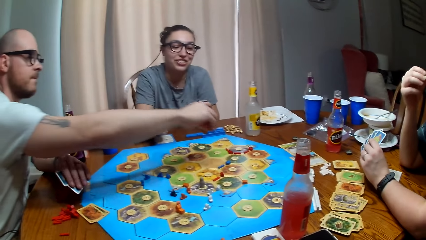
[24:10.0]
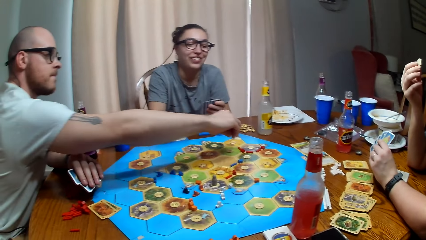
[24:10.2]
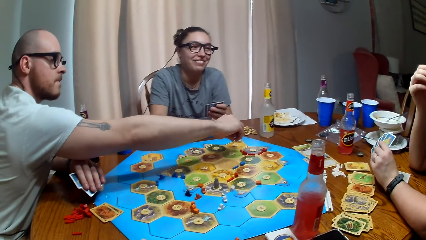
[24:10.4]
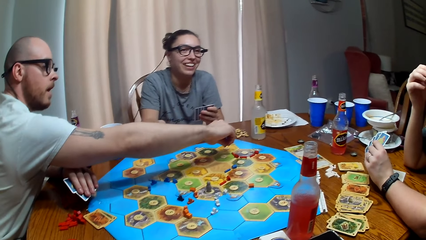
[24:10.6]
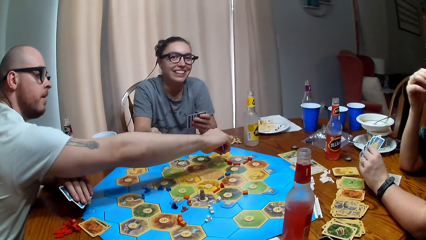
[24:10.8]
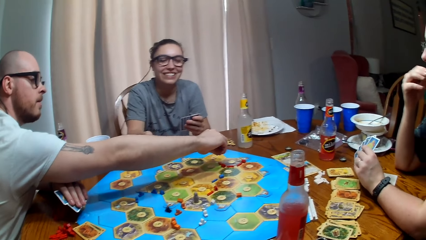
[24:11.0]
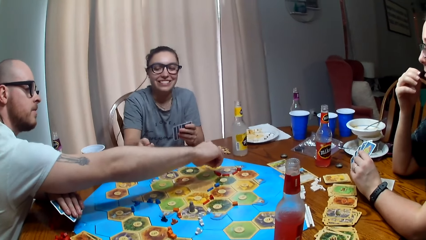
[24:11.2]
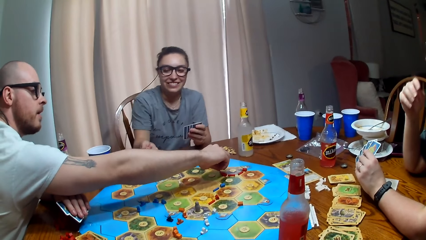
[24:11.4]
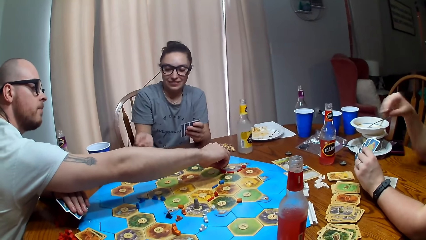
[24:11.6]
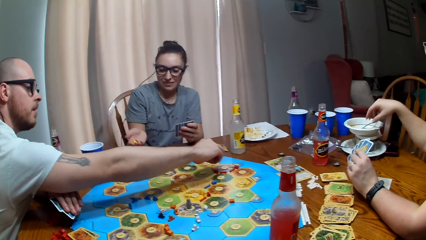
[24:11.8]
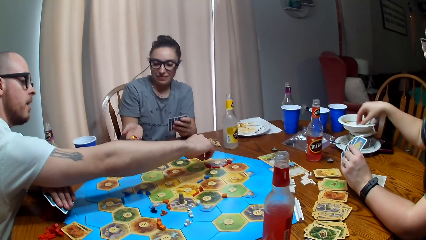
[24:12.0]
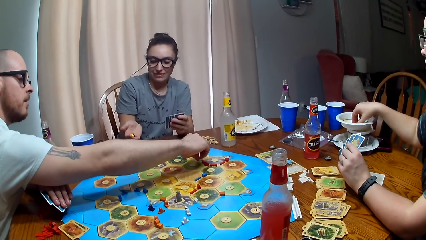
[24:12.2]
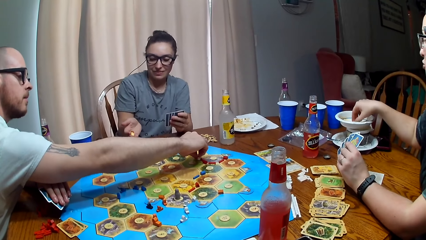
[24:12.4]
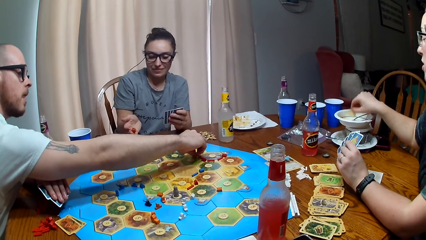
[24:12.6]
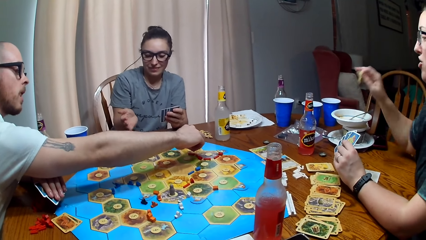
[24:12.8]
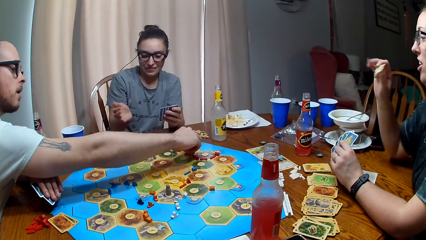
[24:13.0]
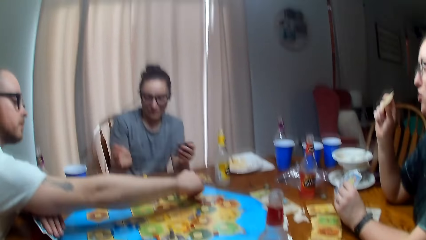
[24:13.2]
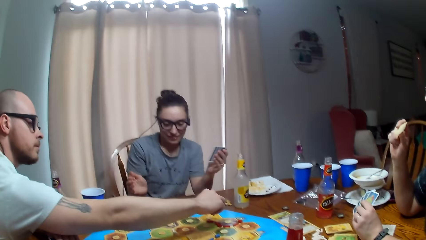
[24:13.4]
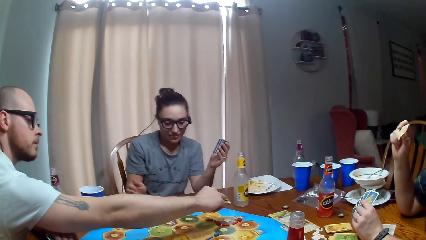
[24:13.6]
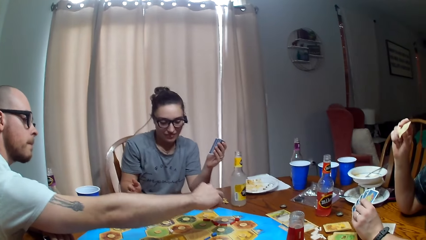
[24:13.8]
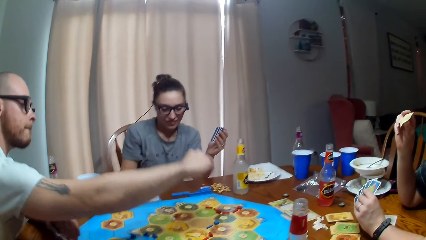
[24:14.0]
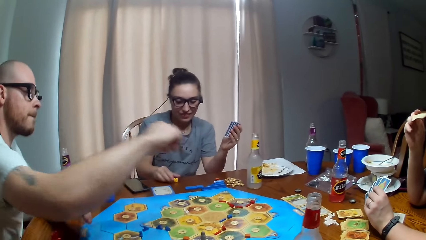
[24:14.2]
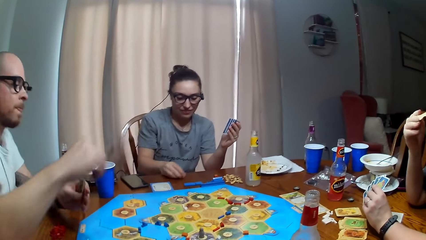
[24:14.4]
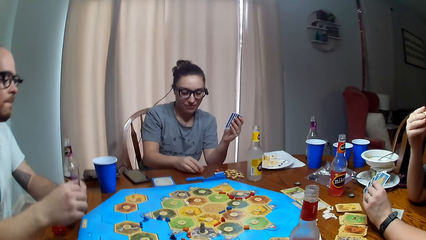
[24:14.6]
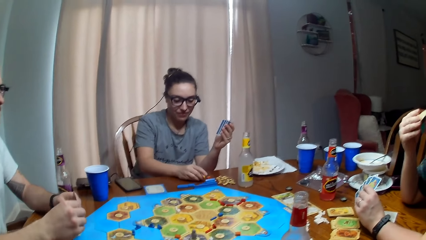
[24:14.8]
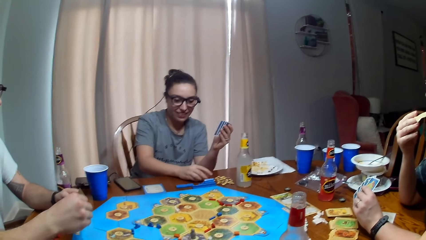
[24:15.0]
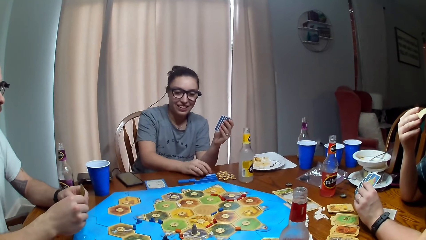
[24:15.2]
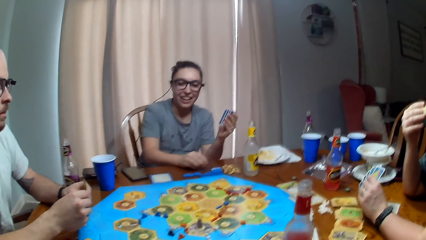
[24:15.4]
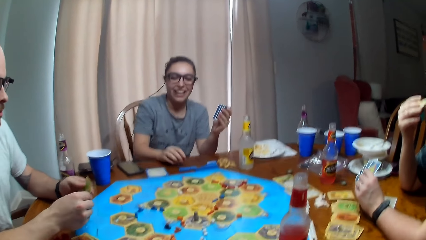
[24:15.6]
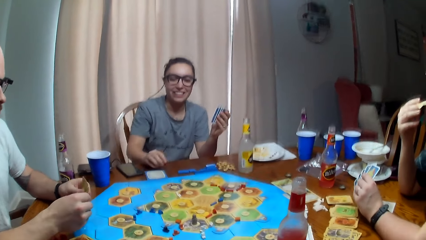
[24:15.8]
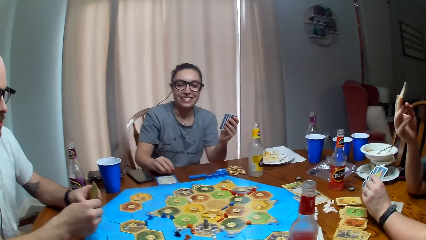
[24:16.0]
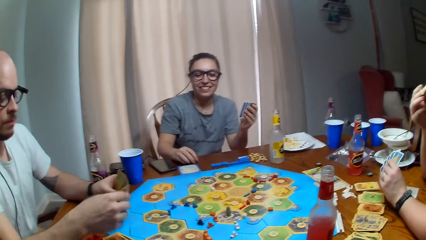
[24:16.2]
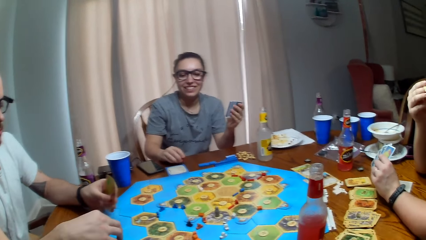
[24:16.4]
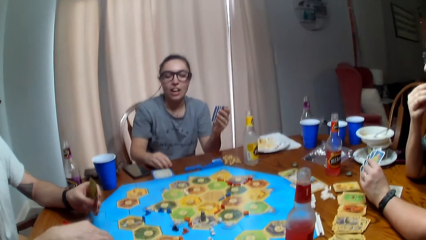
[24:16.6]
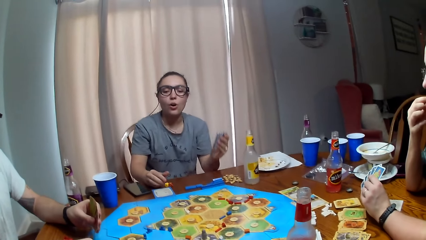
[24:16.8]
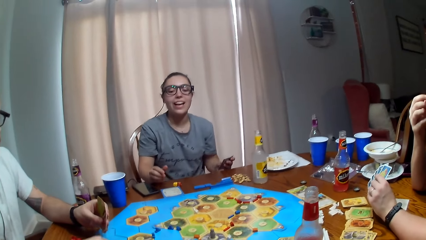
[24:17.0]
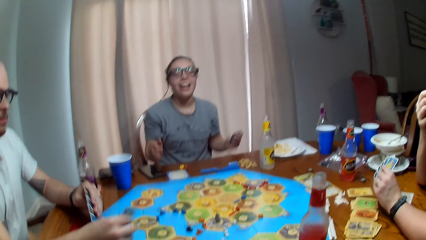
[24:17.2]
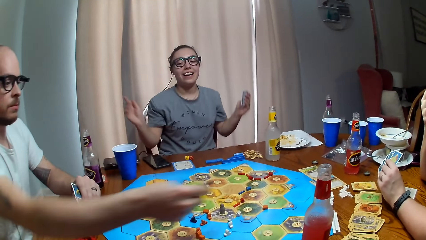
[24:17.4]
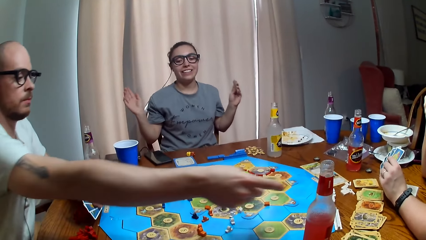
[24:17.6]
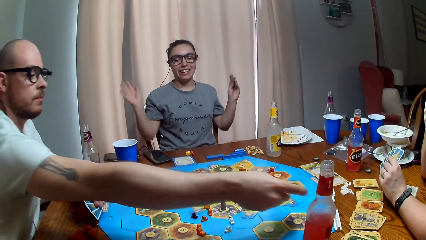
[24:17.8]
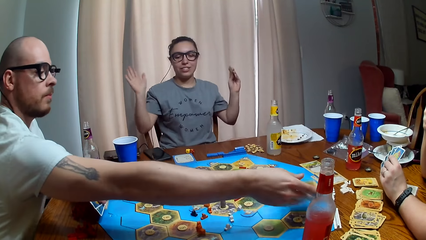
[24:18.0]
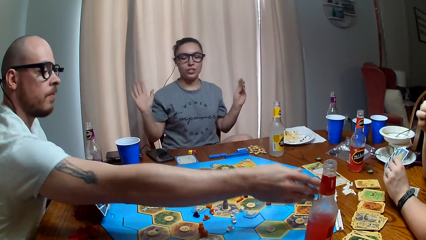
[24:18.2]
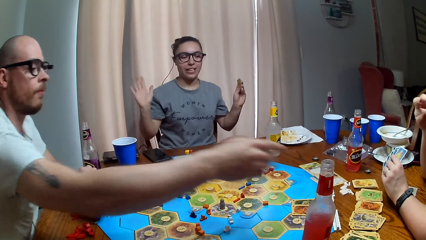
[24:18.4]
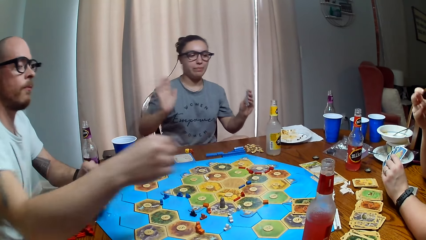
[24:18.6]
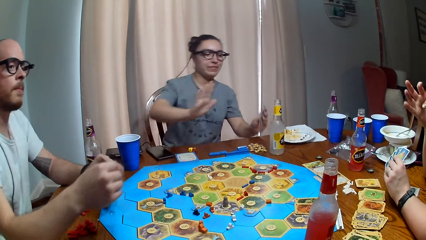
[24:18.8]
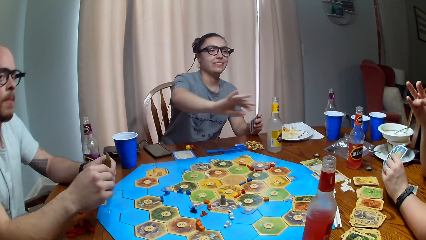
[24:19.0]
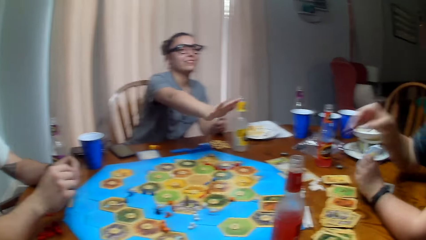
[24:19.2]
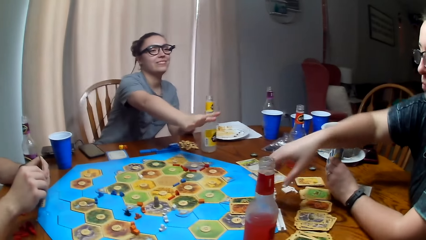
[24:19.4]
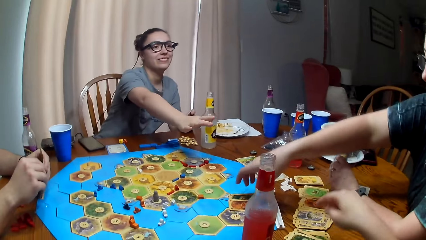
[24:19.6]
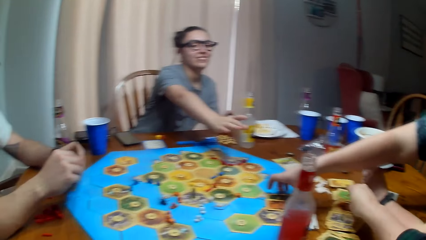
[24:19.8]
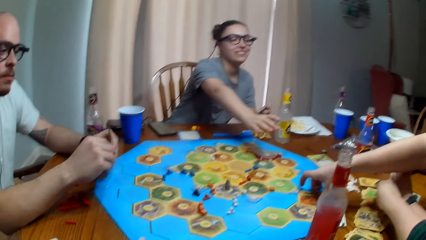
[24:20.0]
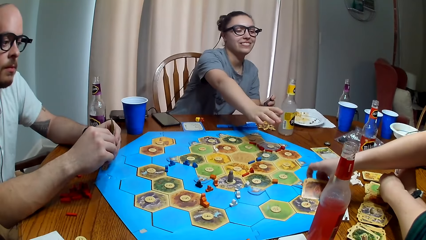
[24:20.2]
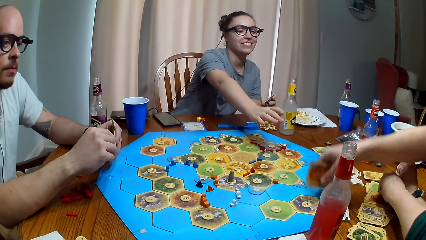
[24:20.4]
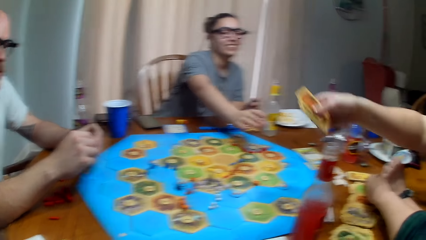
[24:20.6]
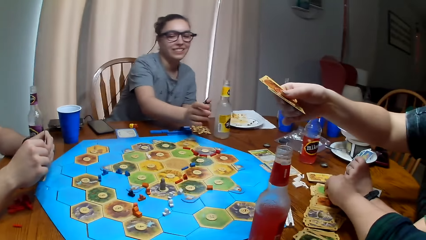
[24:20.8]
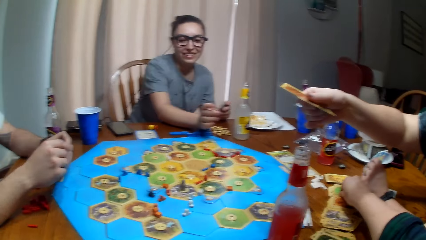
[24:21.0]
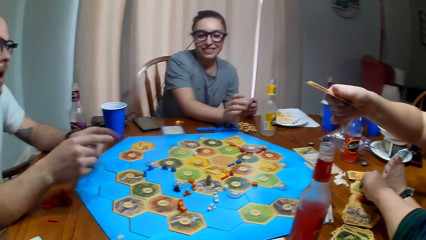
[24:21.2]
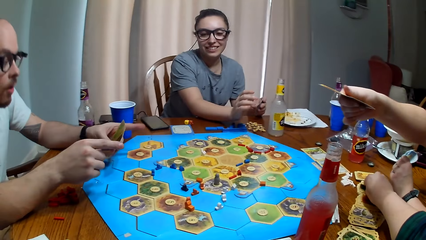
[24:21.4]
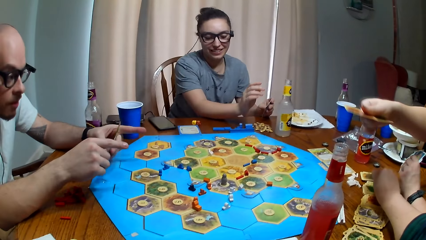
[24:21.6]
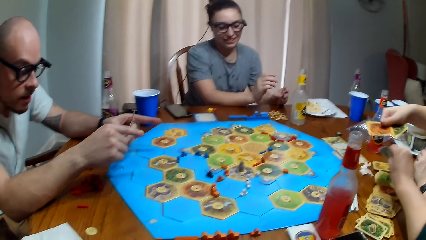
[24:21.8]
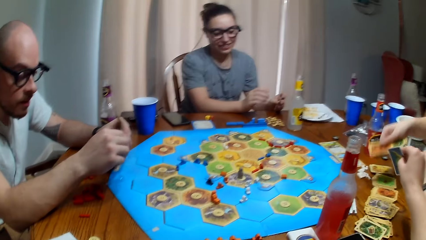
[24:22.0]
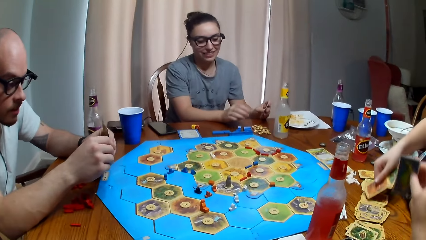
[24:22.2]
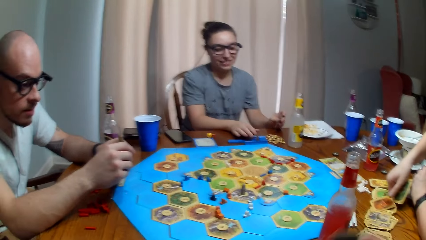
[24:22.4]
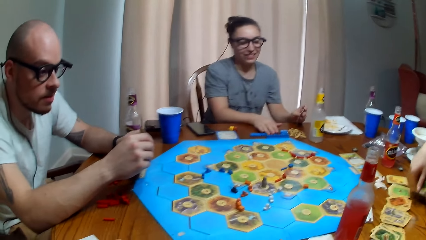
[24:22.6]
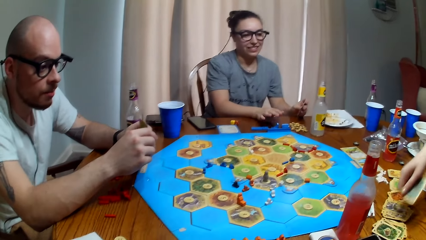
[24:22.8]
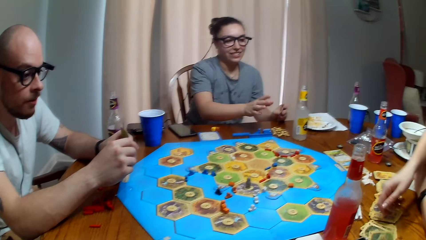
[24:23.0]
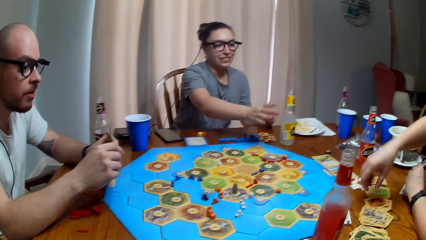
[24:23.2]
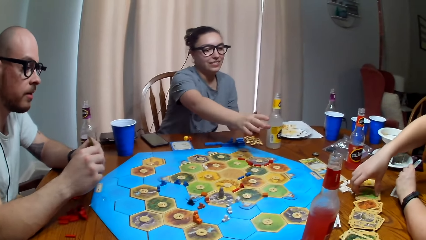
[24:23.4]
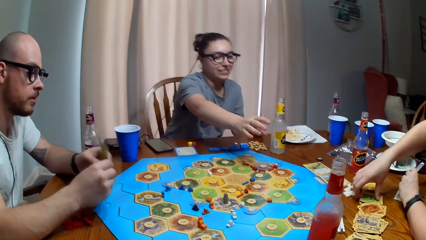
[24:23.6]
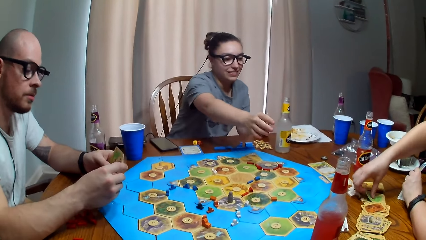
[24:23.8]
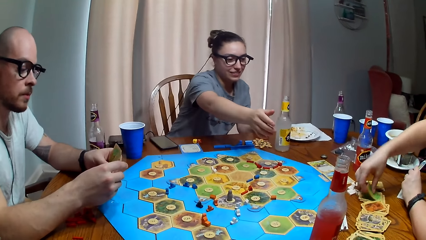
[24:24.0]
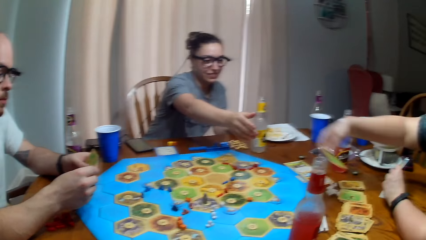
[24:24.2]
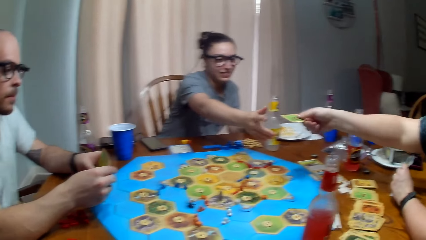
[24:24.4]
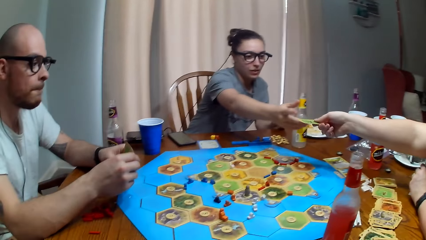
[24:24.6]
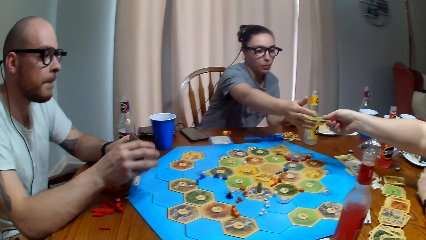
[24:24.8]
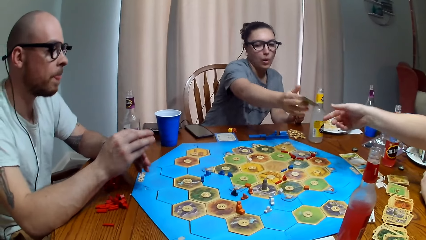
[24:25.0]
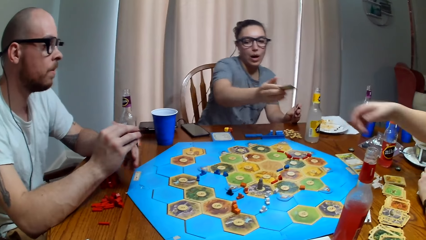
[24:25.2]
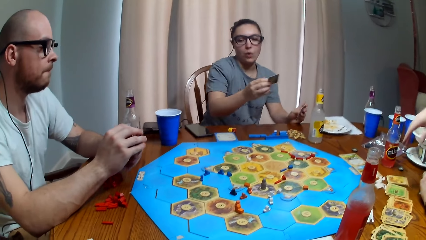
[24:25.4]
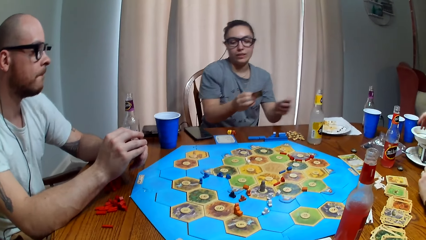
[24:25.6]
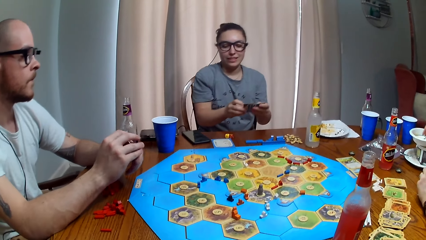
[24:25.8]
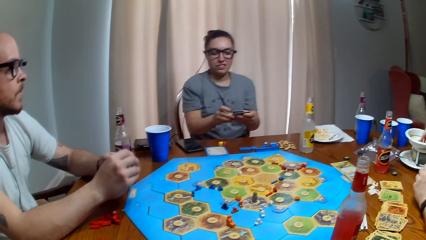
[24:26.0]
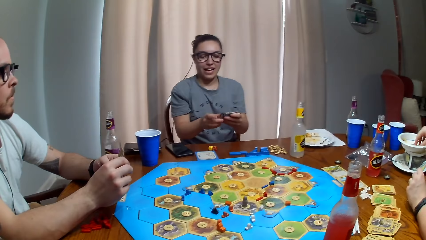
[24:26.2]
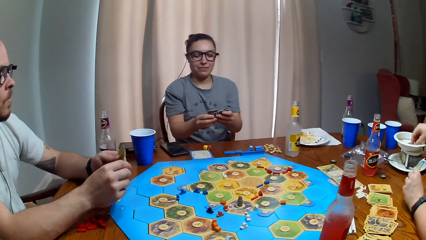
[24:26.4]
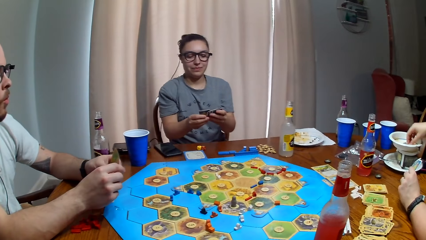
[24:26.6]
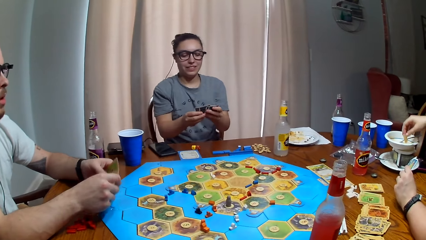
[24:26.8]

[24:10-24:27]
The camera wearer laughs. A person puts a brick on the board. The person talks. Another person picks up a crisp from the plate. A third person rolls dice. The camera wearer talks. The third person talks. The first person puts a card on the table. The second person picks up a card from the table. The first person talks. The second person places the cards on the table and gives the third person a card.
